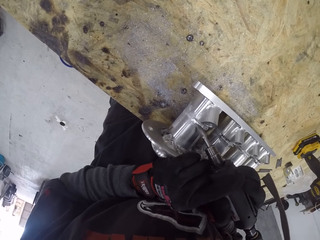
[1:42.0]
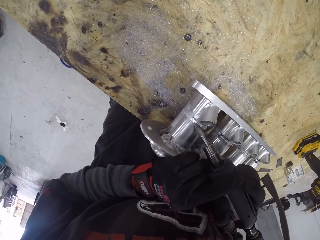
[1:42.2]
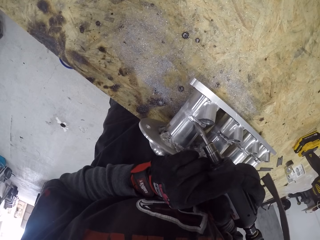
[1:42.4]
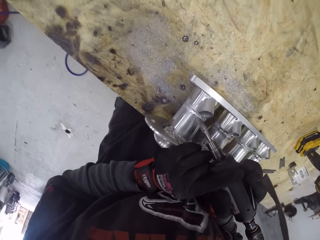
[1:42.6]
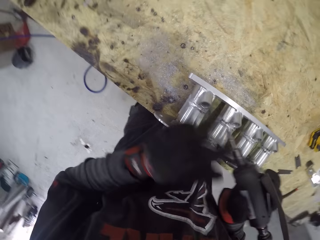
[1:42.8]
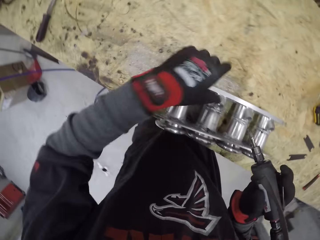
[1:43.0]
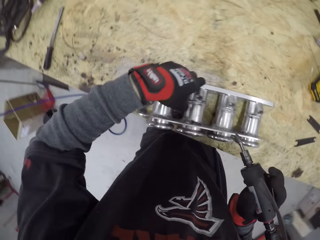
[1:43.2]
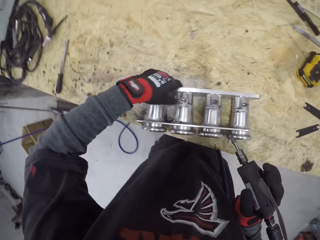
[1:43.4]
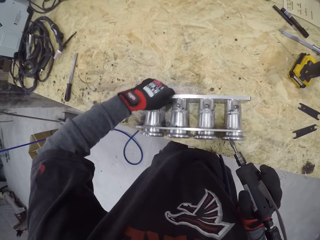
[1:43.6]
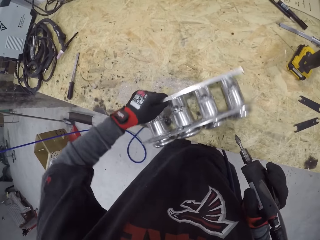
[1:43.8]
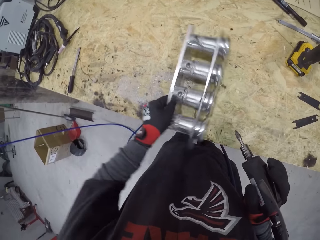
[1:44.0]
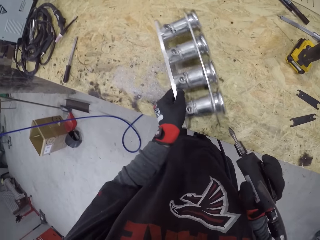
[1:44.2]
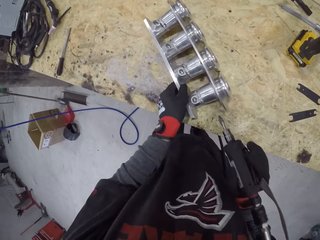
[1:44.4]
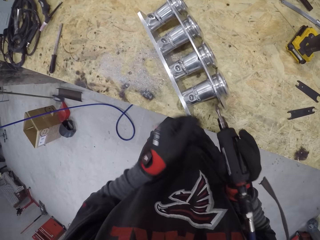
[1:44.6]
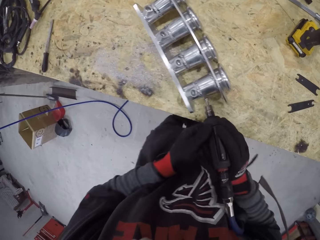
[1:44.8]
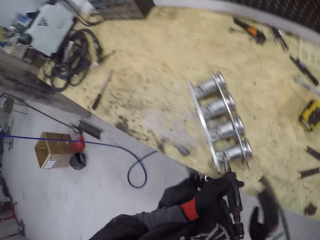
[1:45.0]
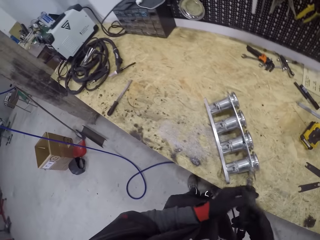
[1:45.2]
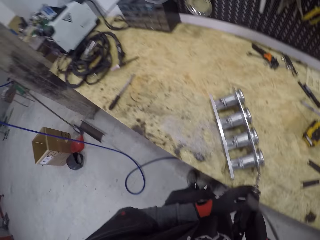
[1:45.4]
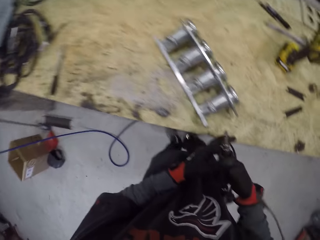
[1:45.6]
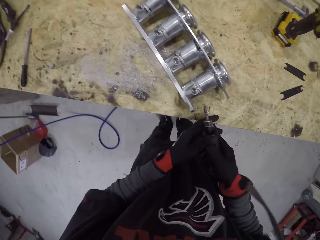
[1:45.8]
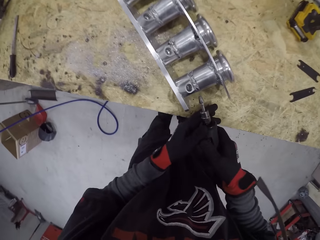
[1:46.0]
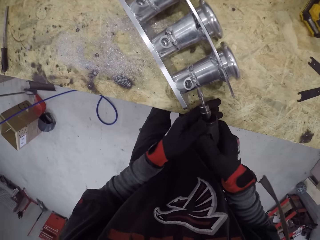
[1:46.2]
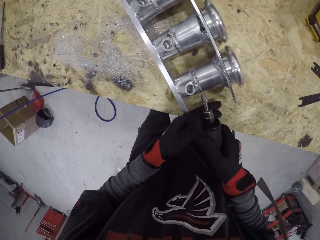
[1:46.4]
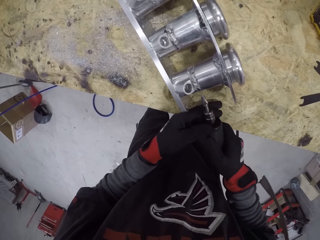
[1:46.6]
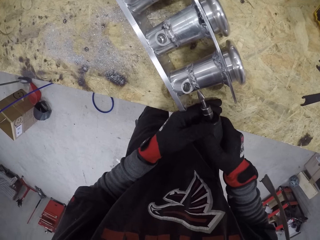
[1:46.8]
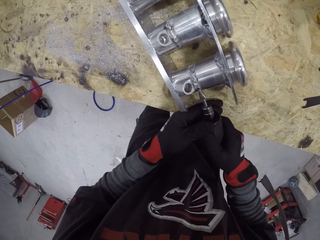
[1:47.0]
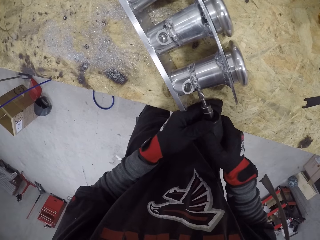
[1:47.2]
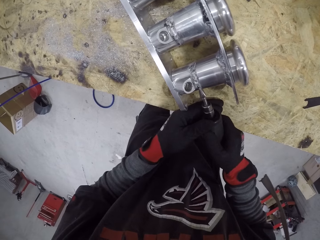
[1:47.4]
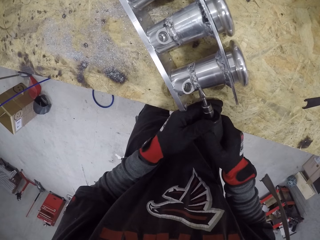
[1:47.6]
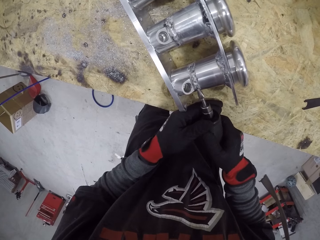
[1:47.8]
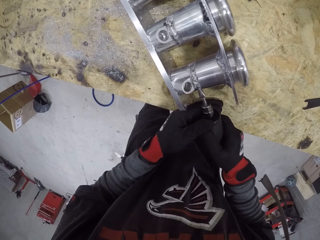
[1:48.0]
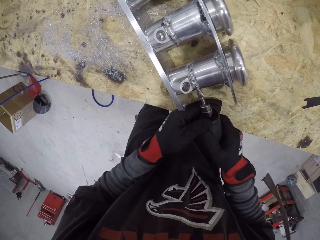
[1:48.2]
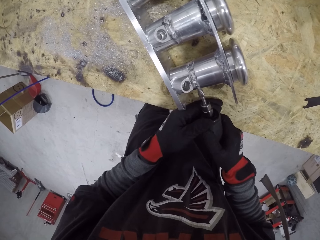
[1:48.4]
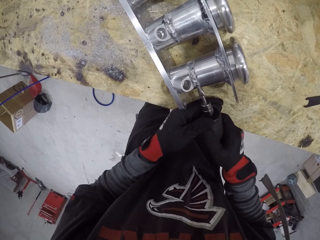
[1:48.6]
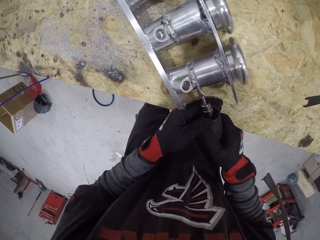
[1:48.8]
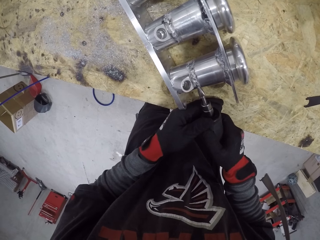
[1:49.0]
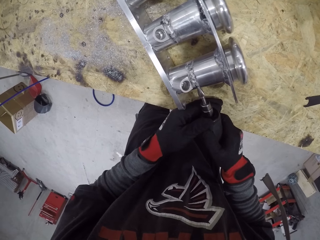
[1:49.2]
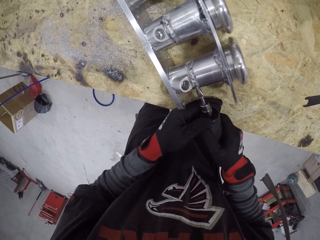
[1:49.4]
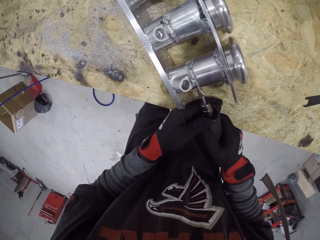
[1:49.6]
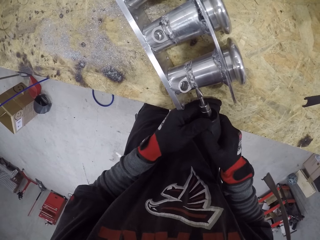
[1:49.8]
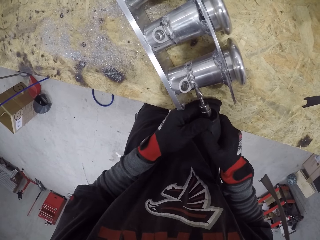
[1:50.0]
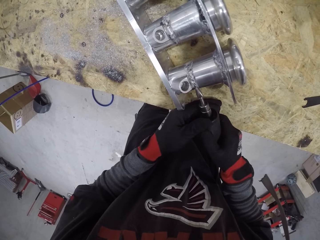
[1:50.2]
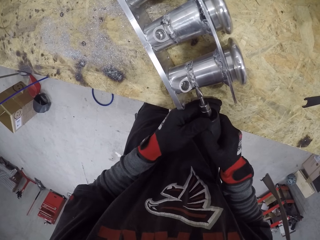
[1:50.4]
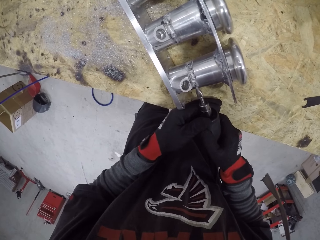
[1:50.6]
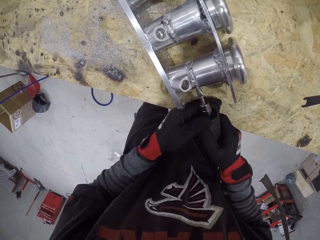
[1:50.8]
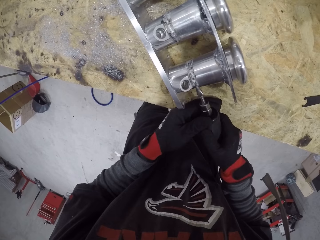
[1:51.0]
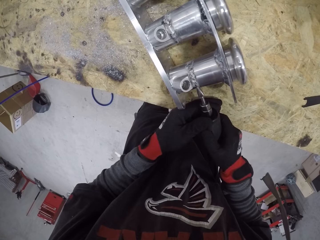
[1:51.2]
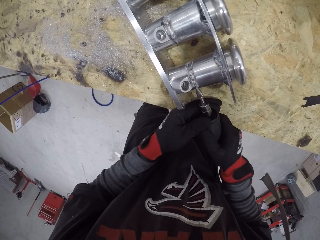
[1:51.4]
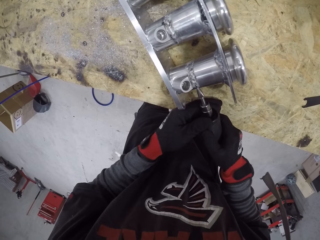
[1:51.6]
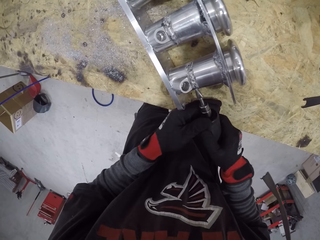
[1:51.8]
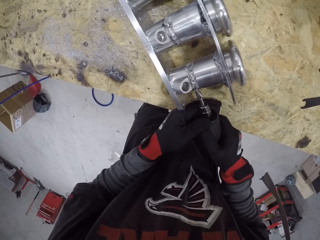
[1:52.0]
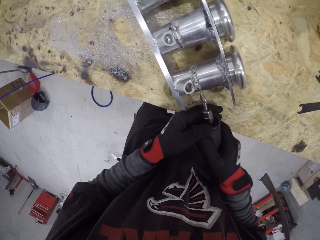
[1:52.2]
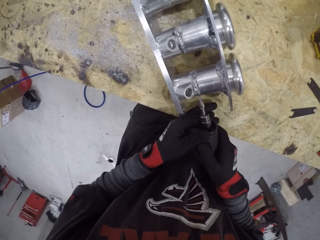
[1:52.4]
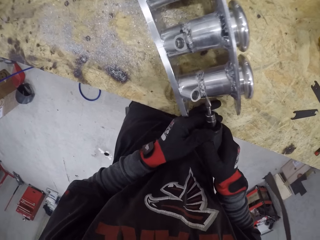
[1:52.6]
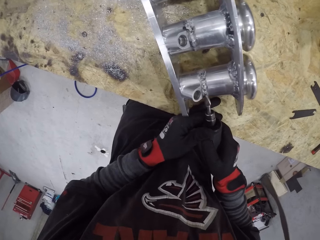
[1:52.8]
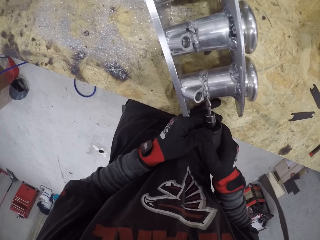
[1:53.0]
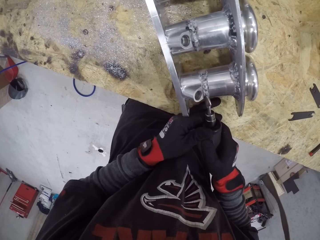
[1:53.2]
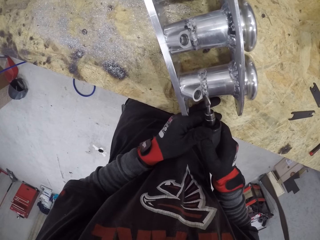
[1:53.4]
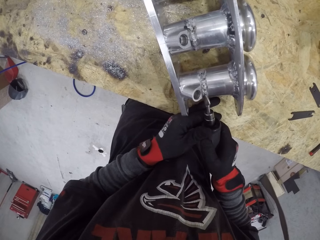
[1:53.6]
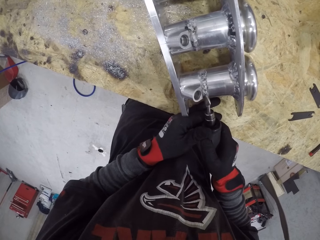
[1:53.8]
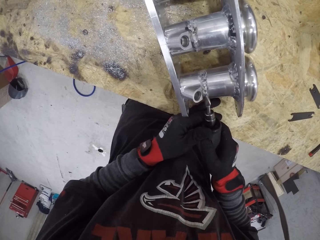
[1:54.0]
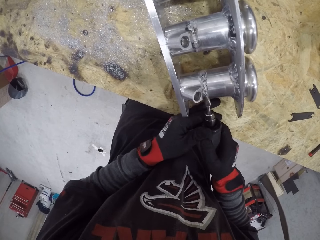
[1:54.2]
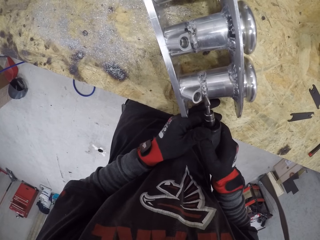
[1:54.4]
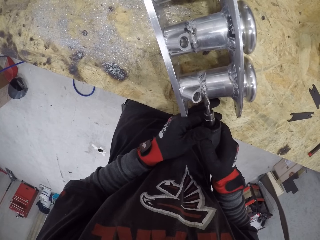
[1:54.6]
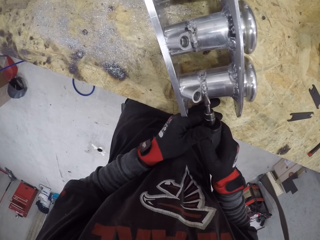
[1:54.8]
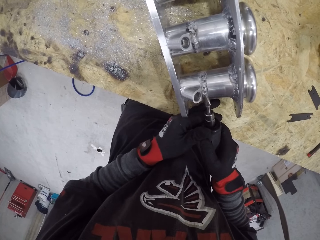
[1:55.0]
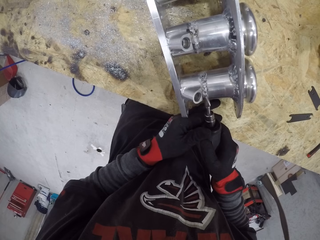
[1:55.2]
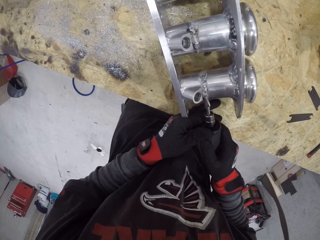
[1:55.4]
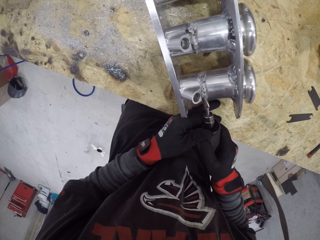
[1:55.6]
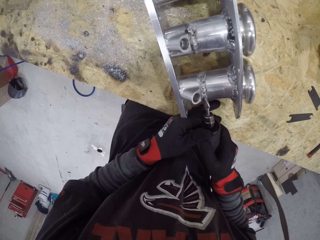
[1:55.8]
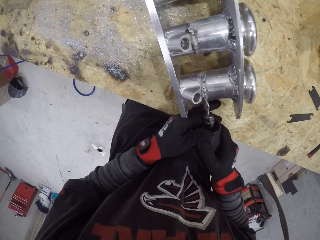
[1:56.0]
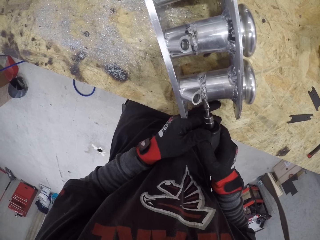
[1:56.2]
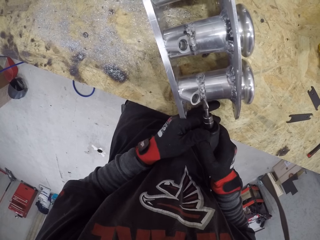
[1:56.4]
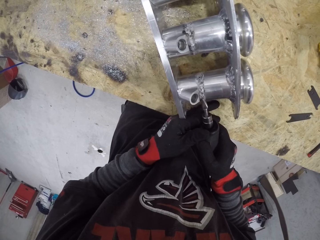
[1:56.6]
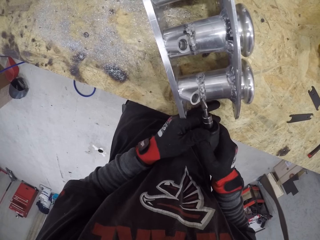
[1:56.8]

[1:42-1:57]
The camera wearer moves the engine cylinder on the table with his left hand. He solders the engine cylinder on the table with the soldering machine in his right hand. He scratches the metal.

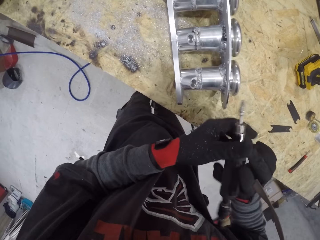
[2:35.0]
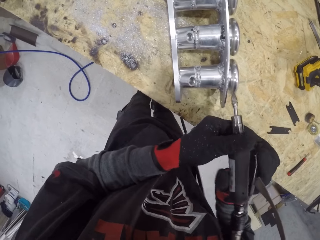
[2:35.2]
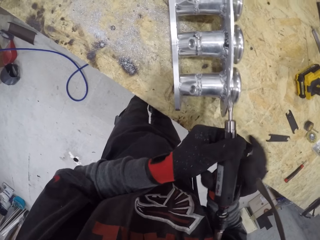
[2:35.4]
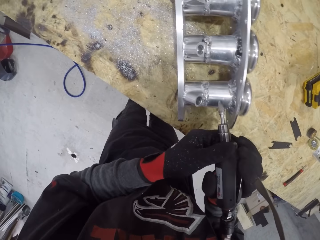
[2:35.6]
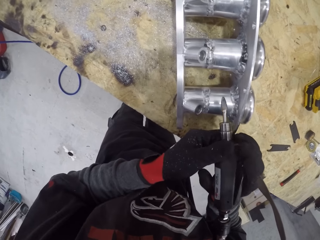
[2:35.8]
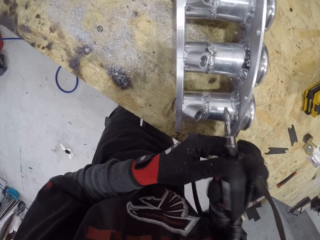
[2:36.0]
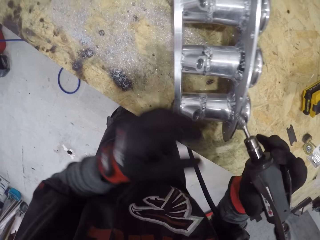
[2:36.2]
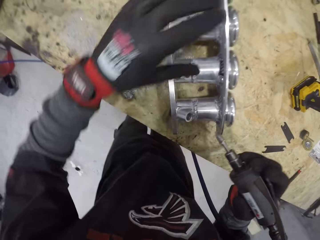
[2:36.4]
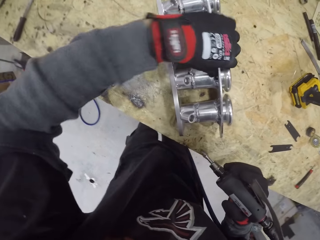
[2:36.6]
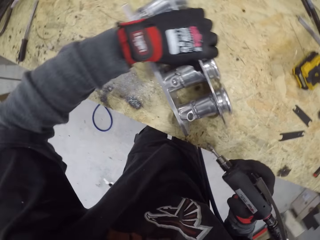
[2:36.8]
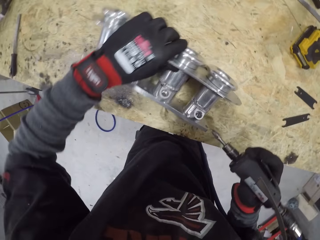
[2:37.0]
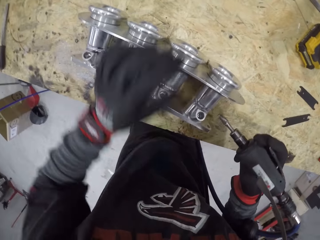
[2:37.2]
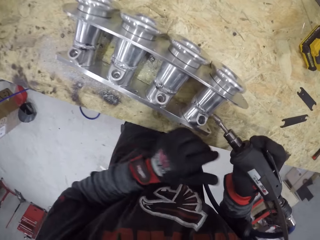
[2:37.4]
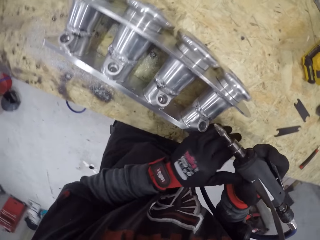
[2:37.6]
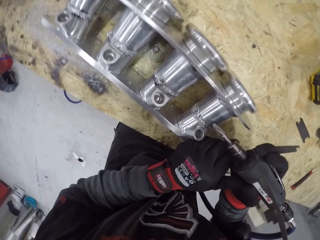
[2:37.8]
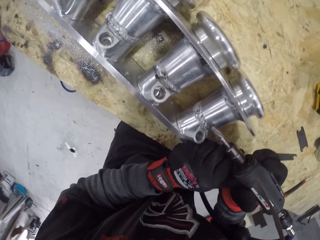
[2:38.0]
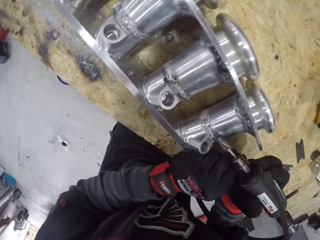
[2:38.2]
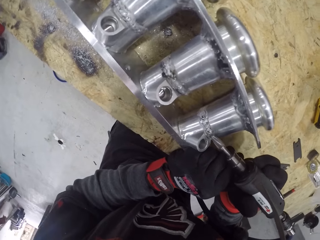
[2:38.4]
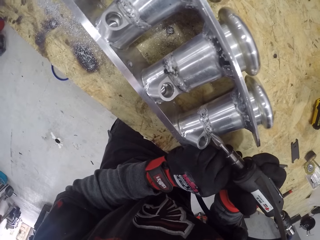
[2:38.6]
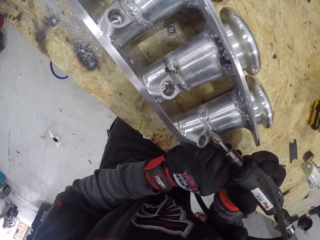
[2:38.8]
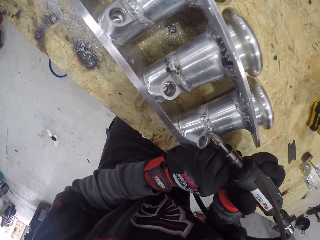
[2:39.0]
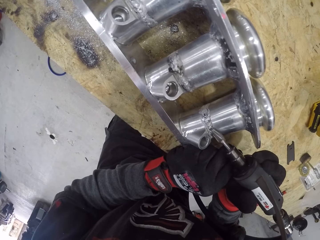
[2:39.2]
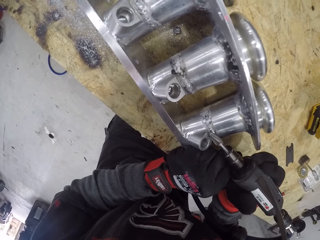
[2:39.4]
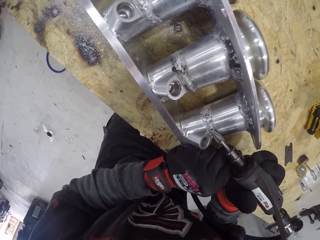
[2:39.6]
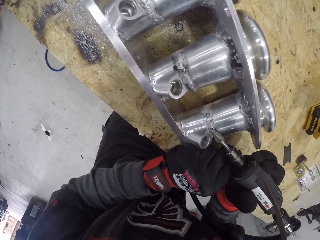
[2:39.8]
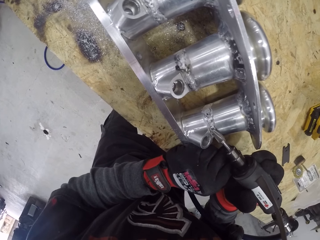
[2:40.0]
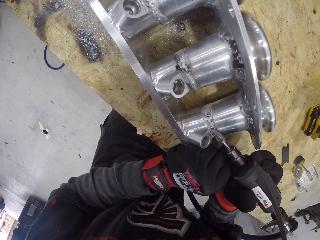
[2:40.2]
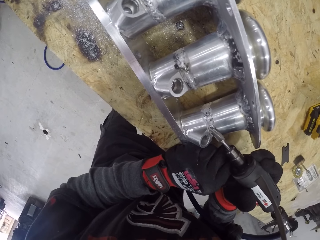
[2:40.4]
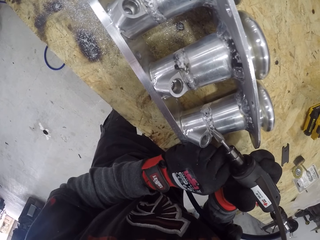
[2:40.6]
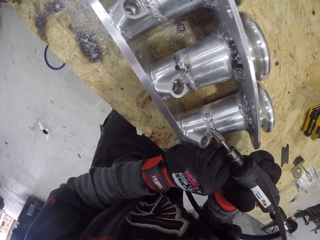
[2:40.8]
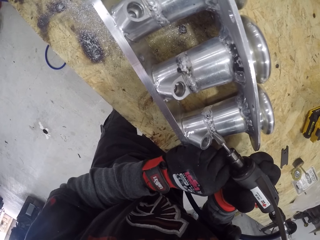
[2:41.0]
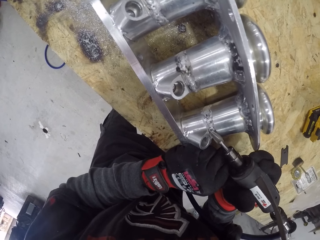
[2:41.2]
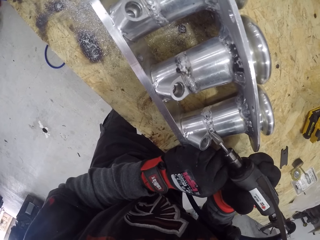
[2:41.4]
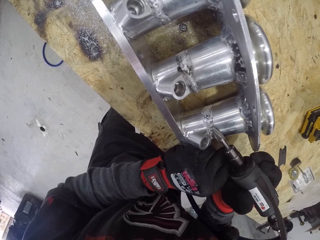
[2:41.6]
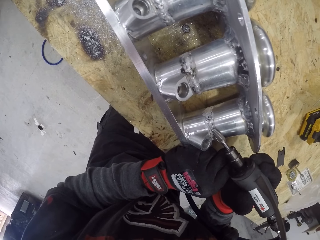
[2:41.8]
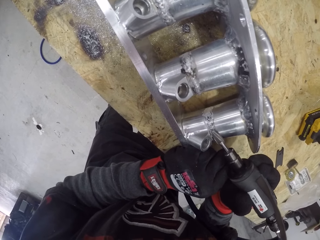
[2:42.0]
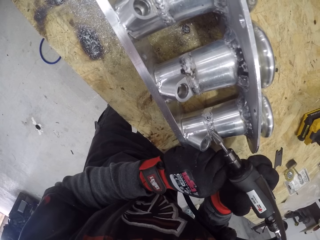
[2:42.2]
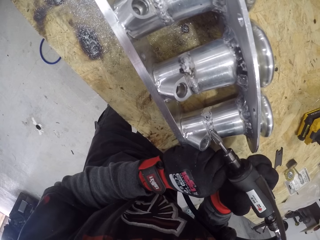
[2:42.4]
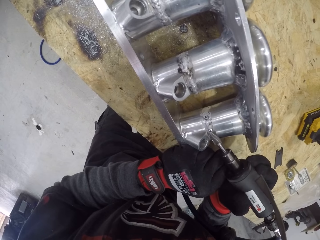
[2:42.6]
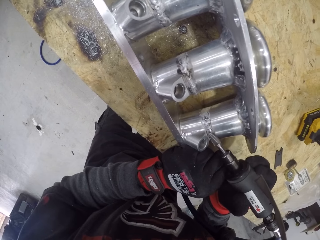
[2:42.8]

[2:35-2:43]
The camera wearer moves the engine cylinder on the table with his left hand. He solders the engine cylinder on the table with the soldering machine in his right hand.
